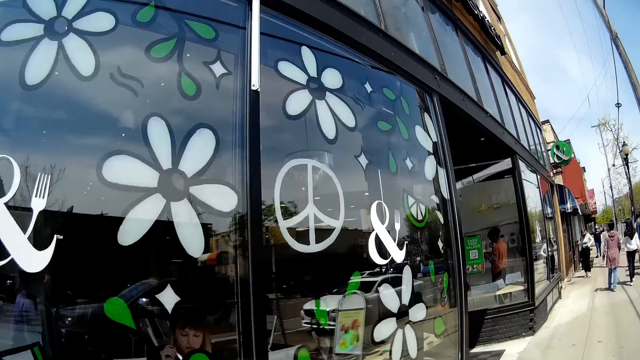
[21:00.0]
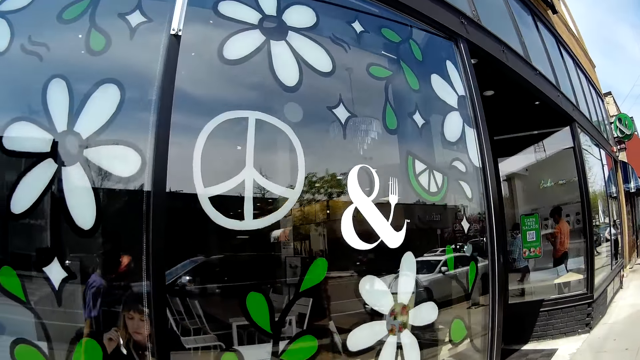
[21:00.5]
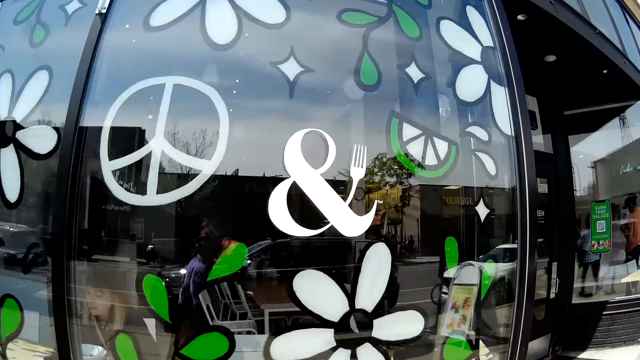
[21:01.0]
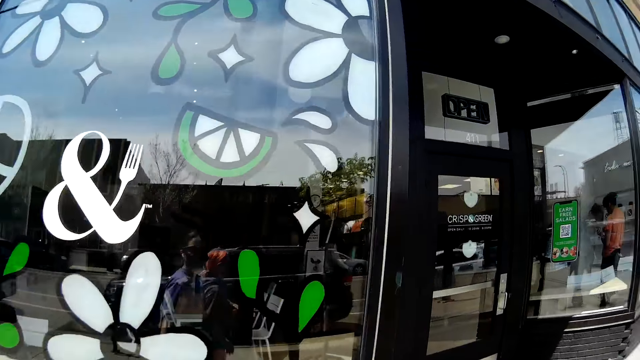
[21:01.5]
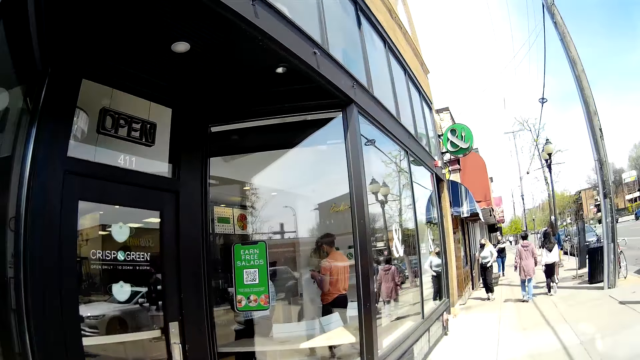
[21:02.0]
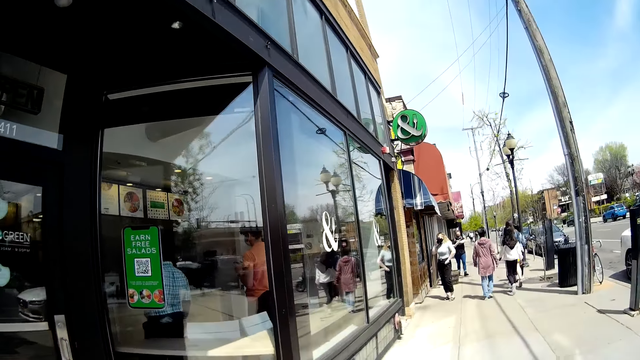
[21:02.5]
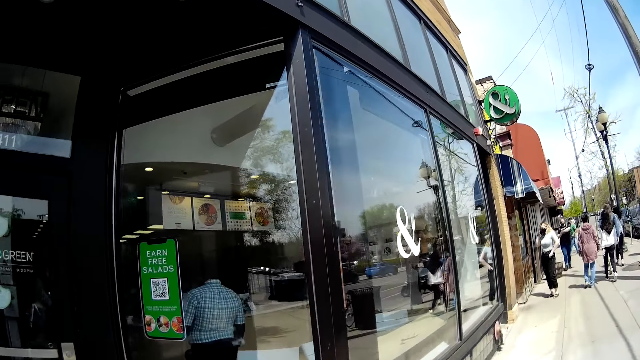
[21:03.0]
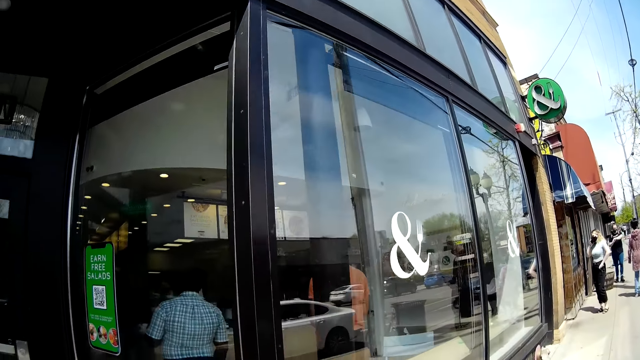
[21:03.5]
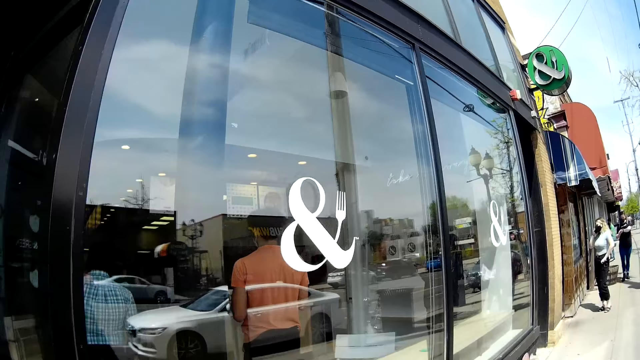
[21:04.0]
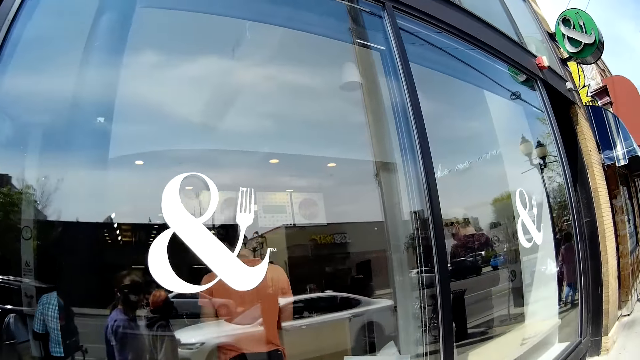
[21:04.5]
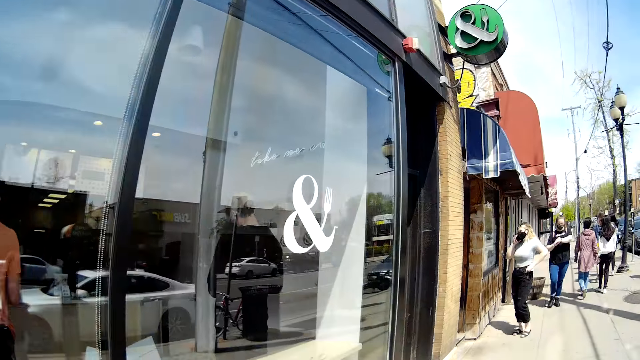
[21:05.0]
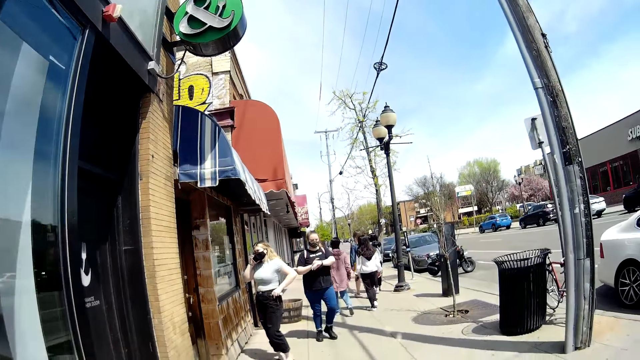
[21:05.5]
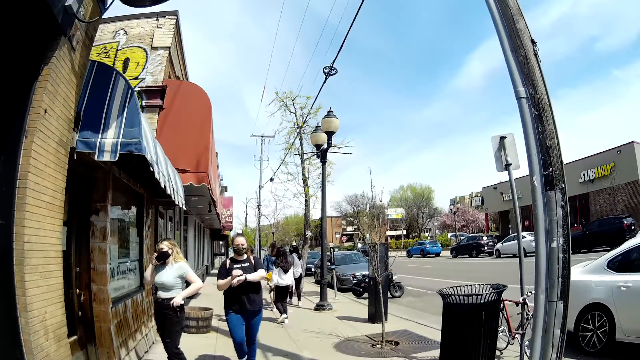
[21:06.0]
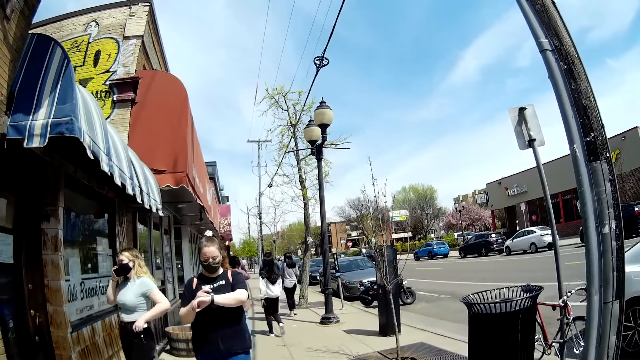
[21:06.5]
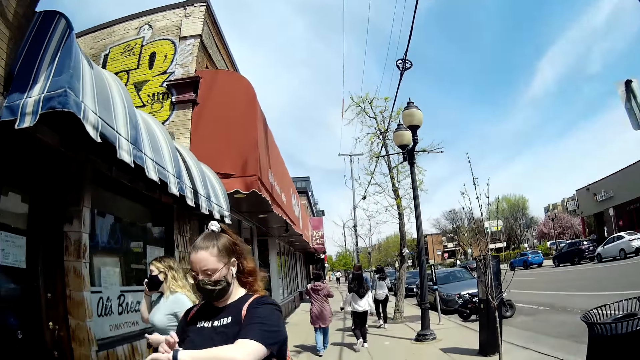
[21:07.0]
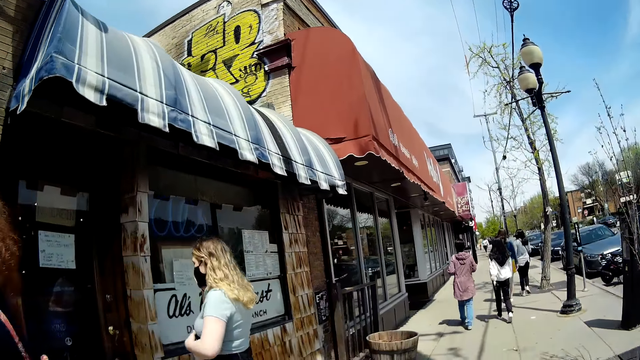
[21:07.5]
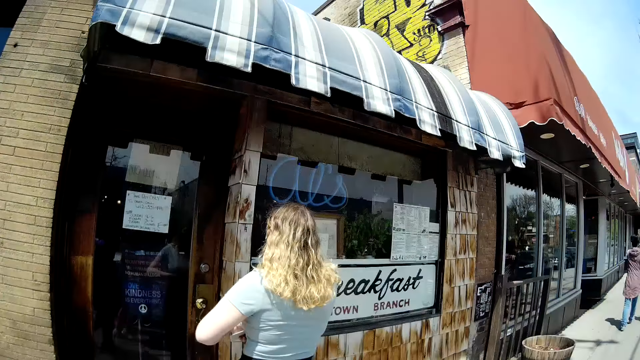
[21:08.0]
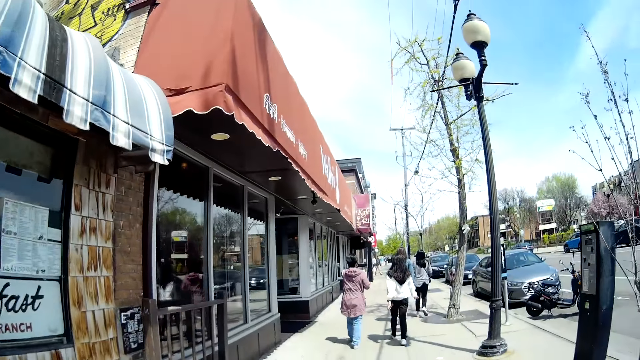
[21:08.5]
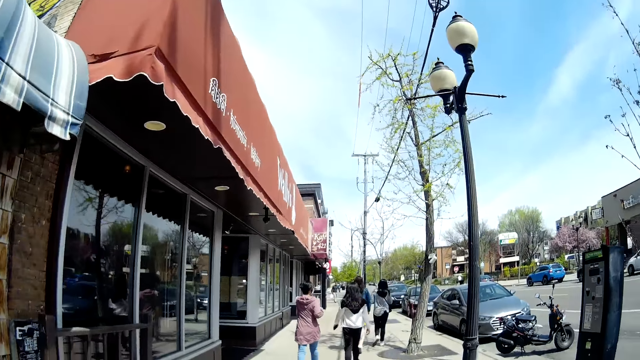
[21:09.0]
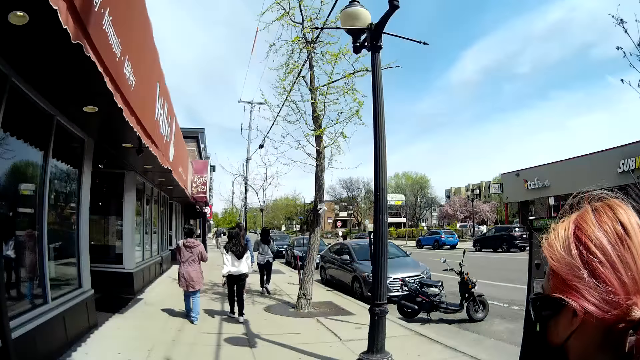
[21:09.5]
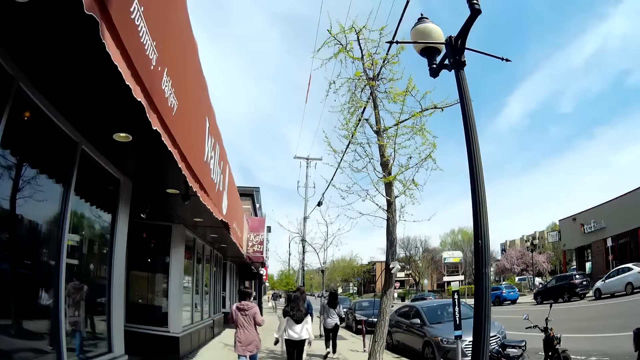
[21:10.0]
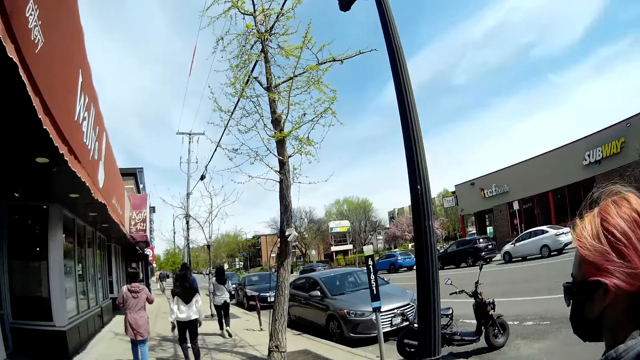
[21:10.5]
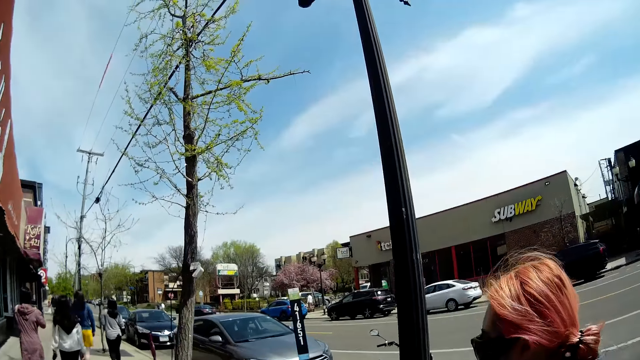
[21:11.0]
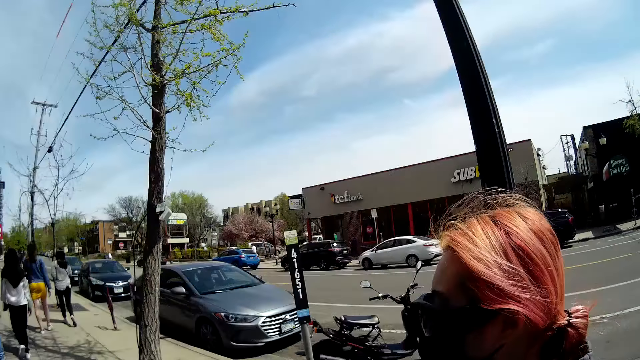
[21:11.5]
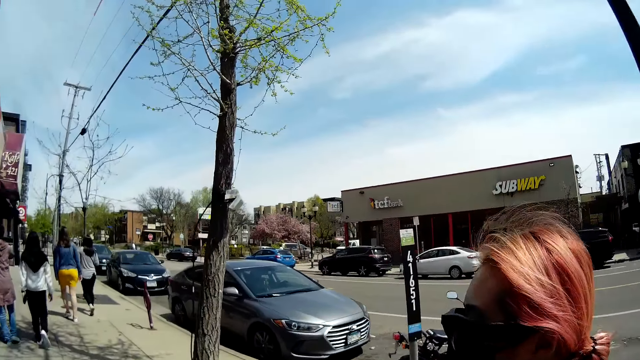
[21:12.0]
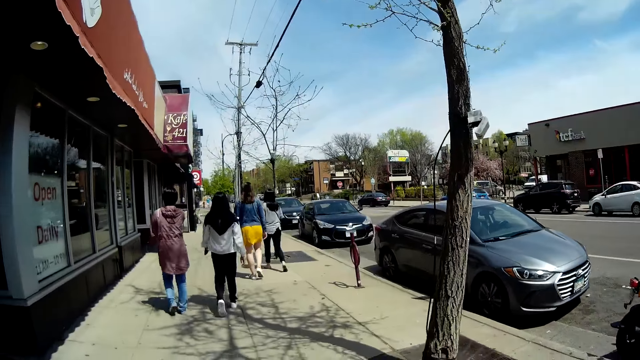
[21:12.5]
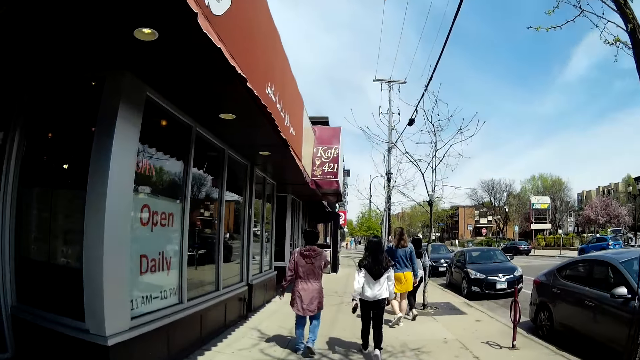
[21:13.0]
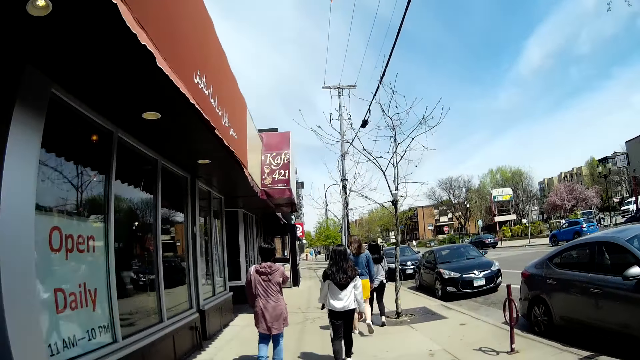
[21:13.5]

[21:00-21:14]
The camera wearer looks at the stores while walking. A woman talks on a phone in her right hand. Another woman walks past the camera wearer. The camera wearer speaks to a third woman. This woman speaks to the camera wearer.

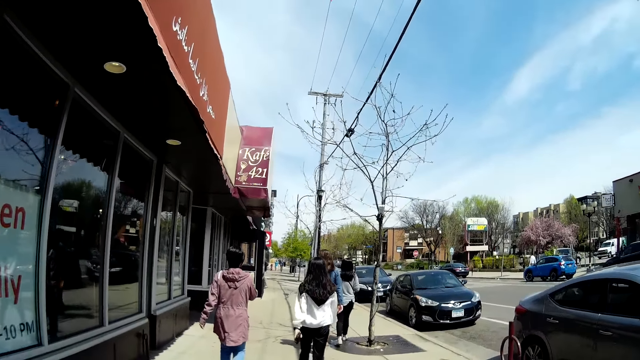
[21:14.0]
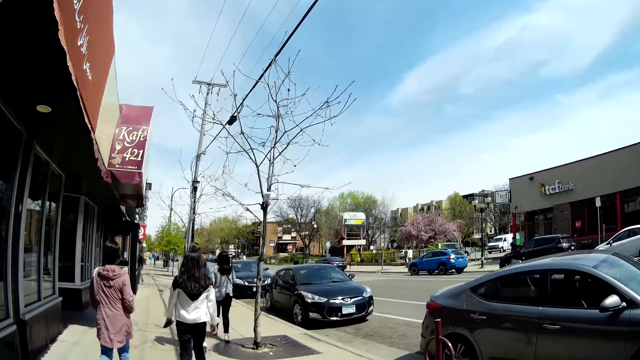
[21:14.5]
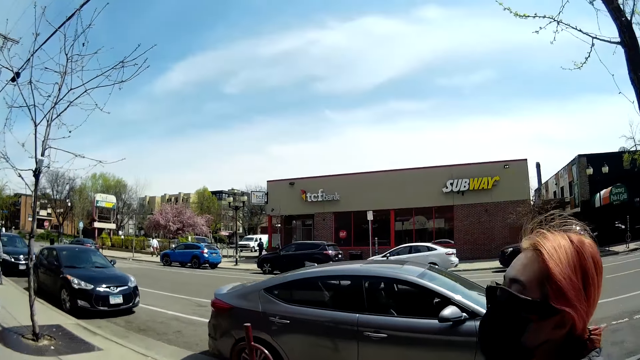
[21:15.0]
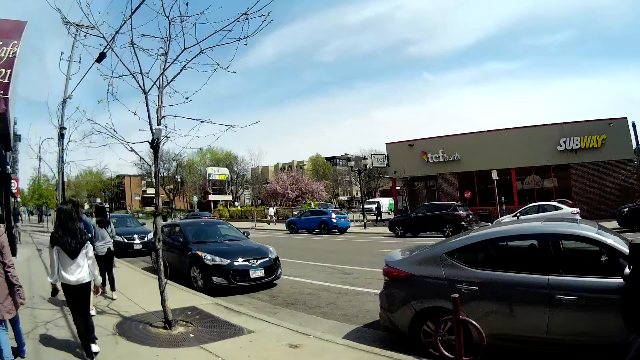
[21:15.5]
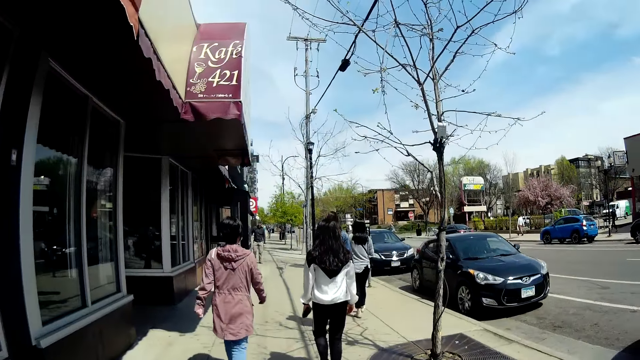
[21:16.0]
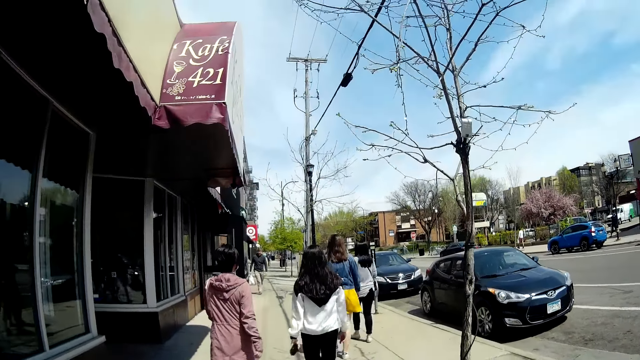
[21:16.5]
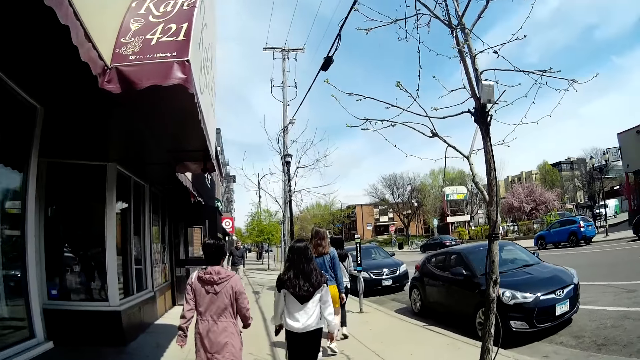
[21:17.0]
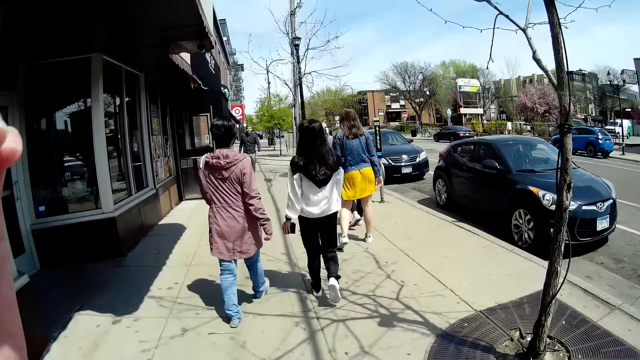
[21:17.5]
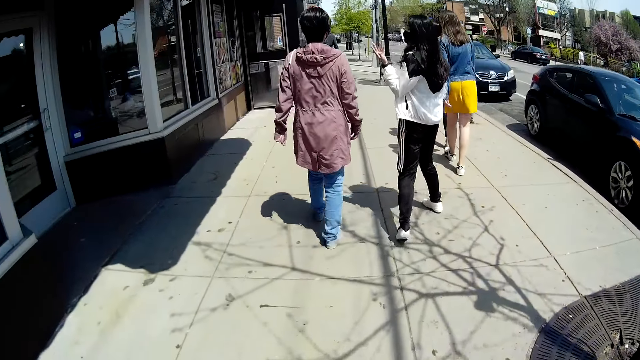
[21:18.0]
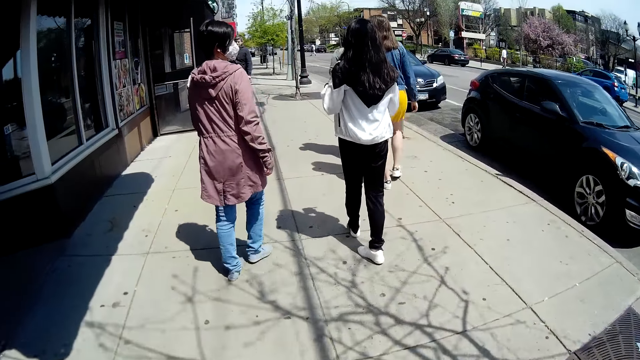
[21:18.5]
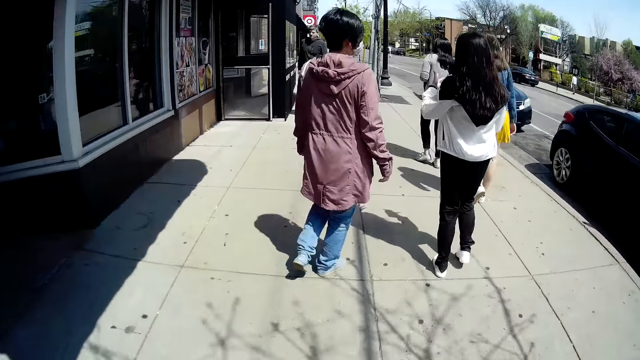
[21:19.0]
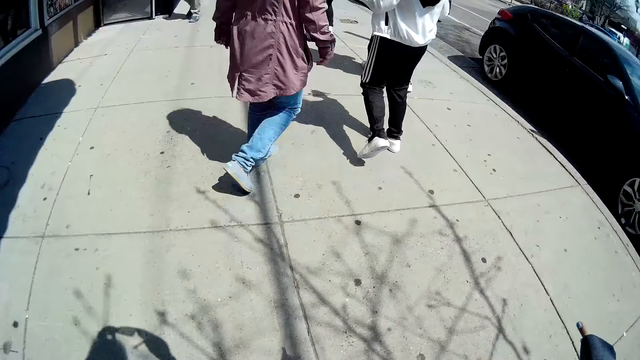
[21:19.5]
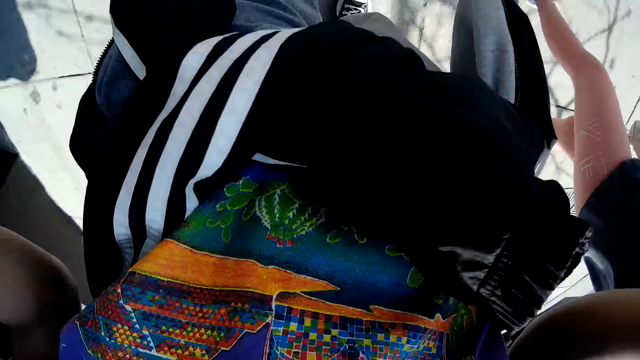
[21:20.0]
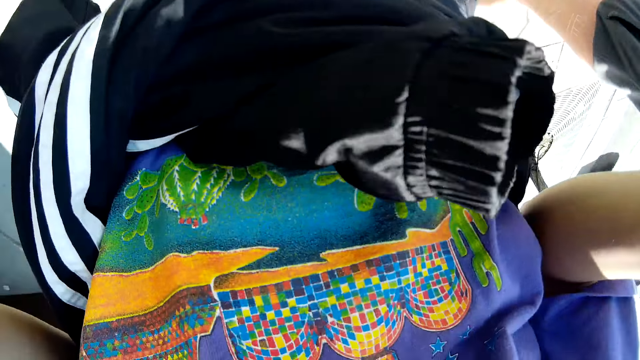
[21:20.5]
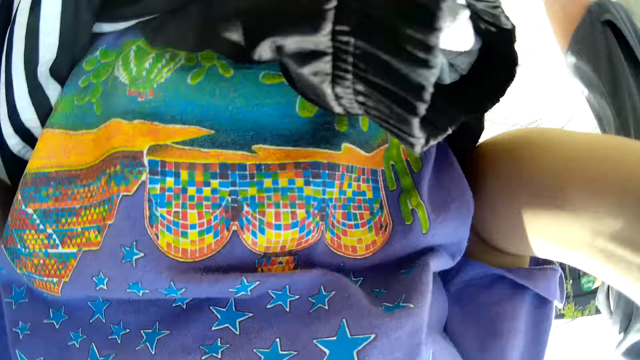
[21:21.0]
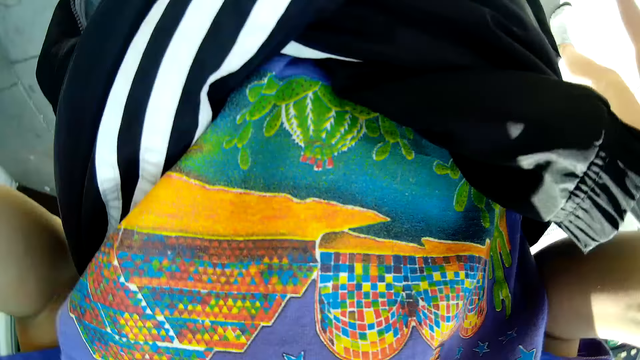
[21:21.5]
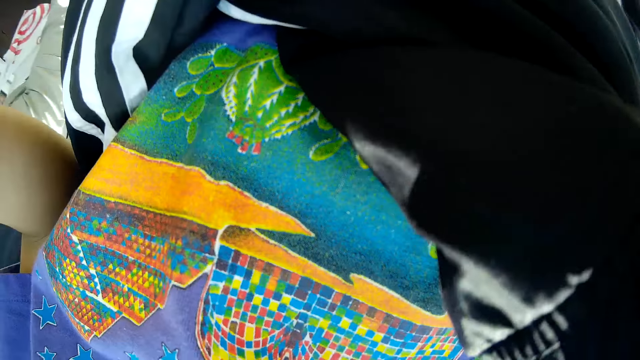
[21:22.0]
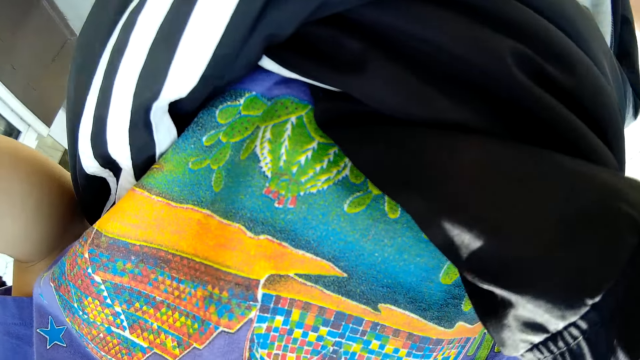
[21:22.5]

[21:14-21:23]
The camera wearer looks at herself.
